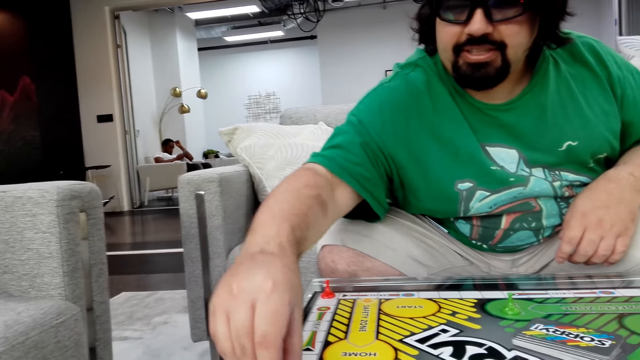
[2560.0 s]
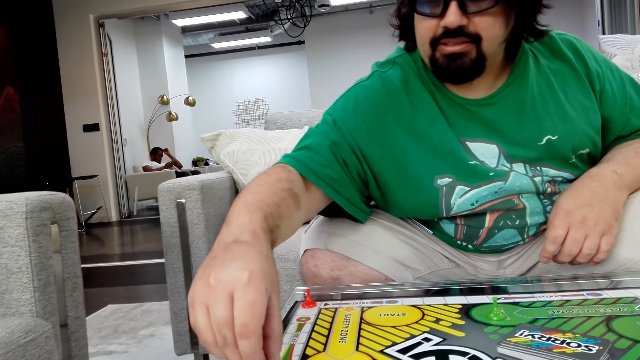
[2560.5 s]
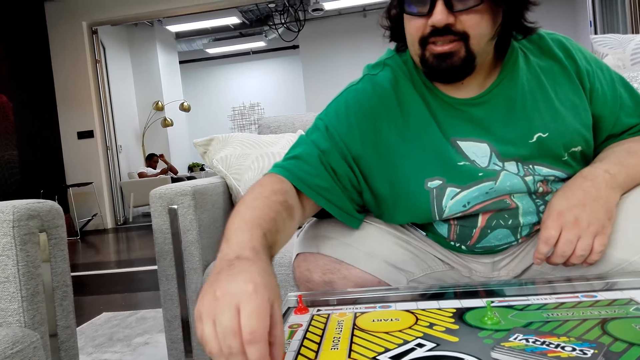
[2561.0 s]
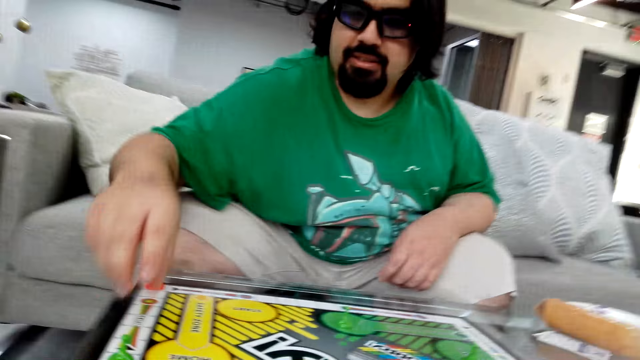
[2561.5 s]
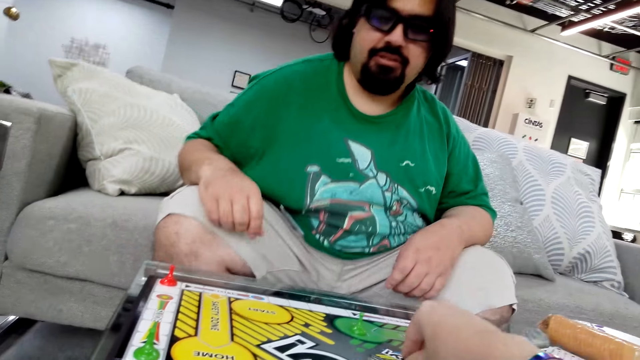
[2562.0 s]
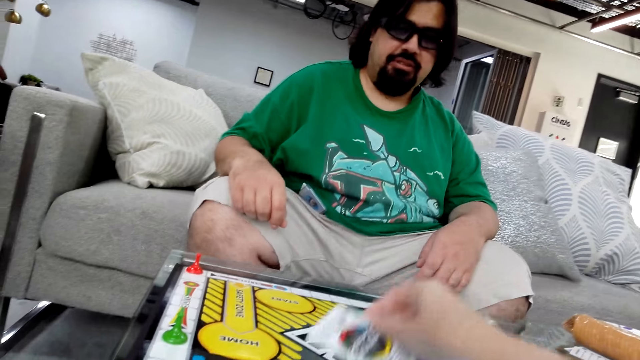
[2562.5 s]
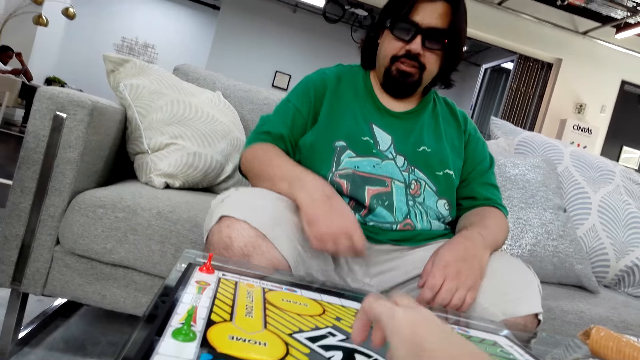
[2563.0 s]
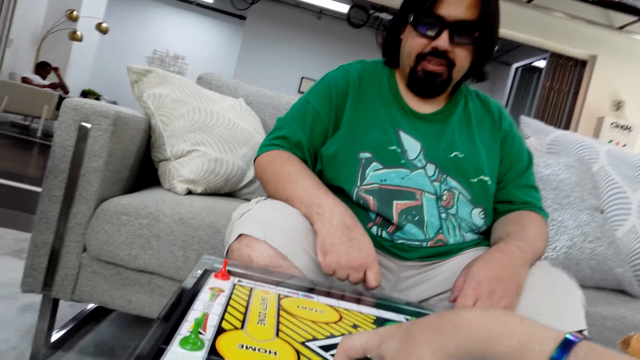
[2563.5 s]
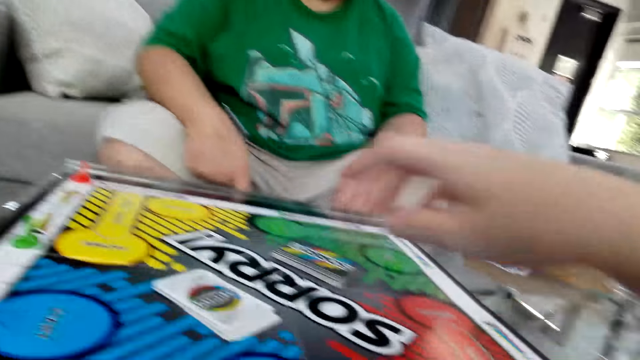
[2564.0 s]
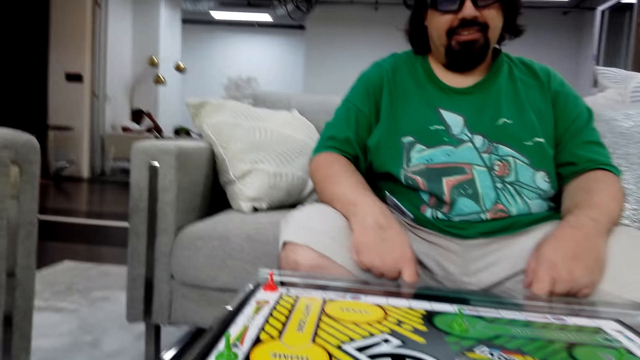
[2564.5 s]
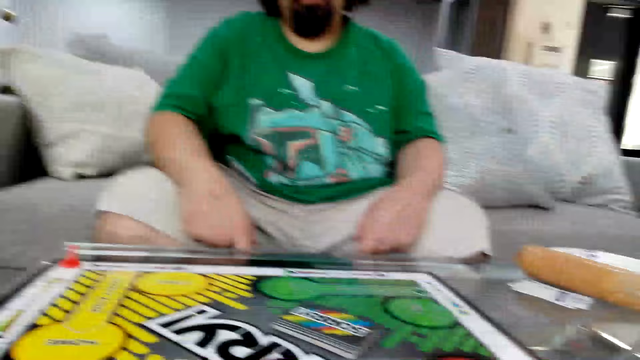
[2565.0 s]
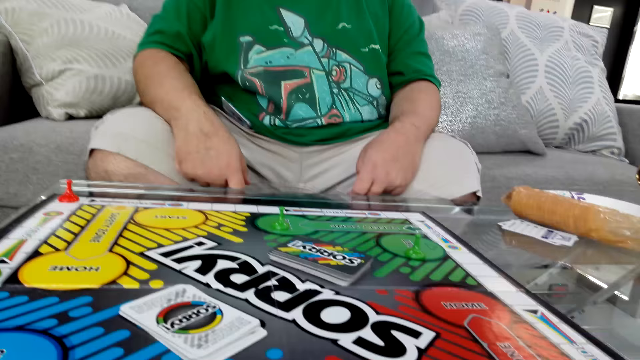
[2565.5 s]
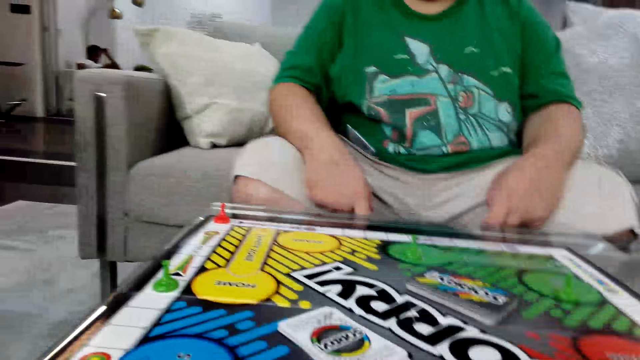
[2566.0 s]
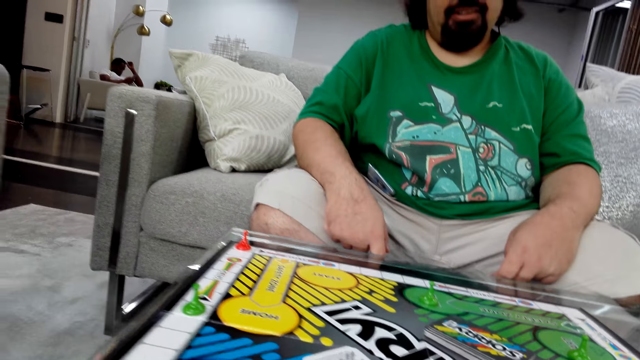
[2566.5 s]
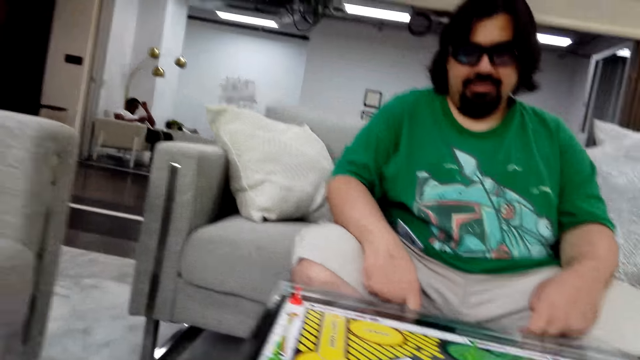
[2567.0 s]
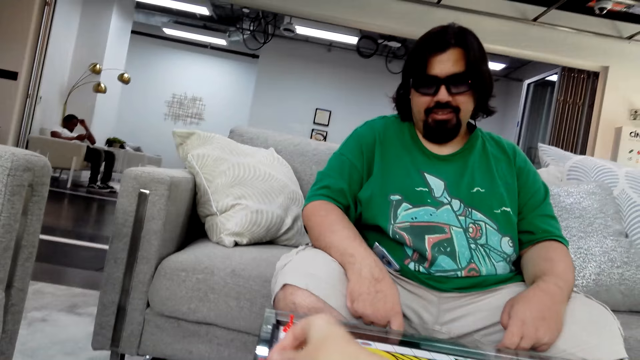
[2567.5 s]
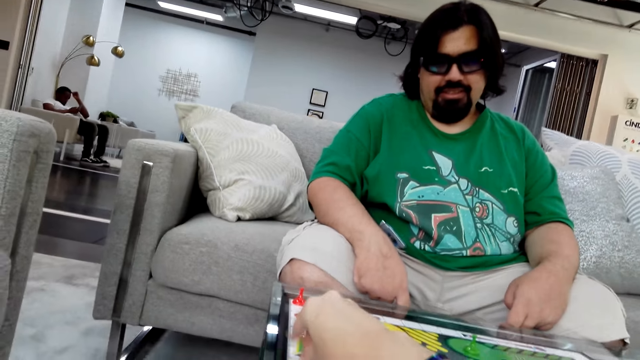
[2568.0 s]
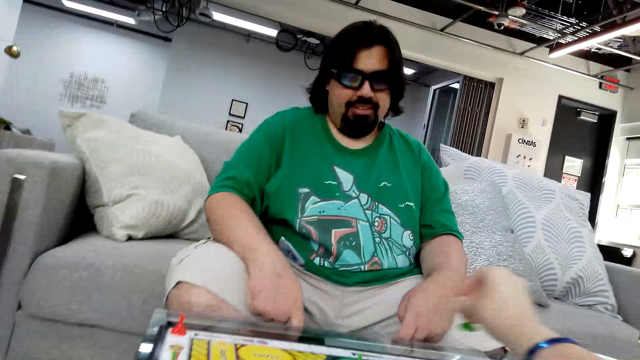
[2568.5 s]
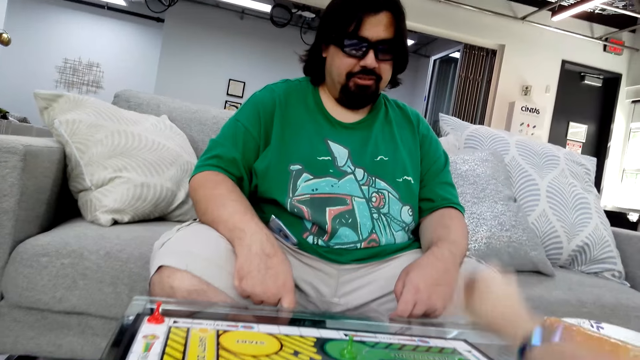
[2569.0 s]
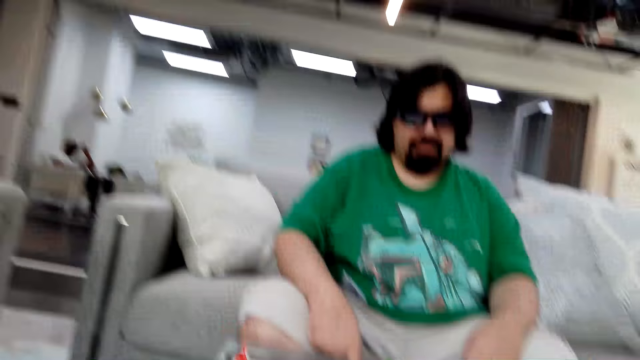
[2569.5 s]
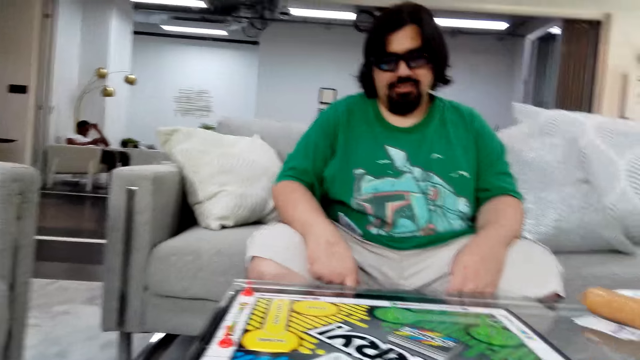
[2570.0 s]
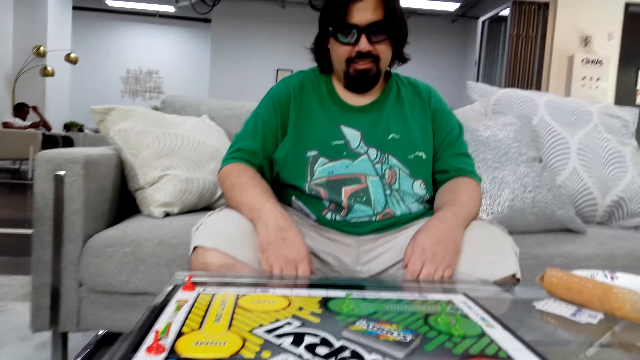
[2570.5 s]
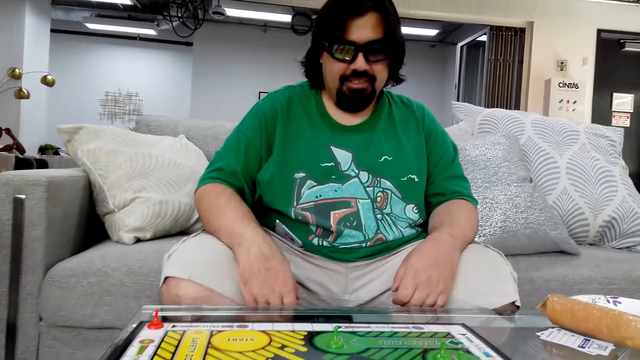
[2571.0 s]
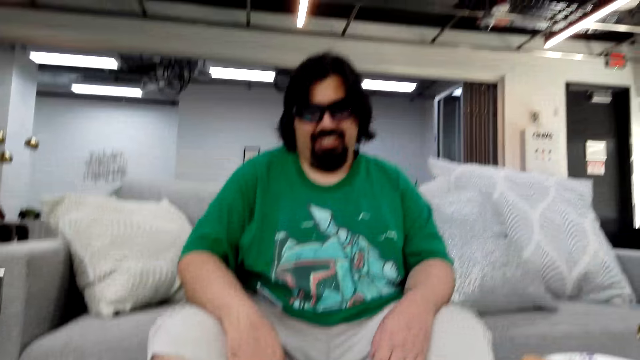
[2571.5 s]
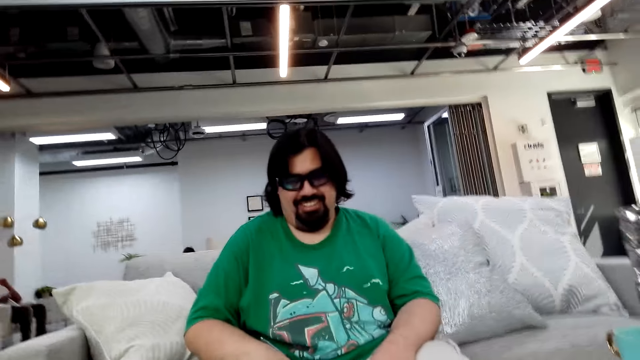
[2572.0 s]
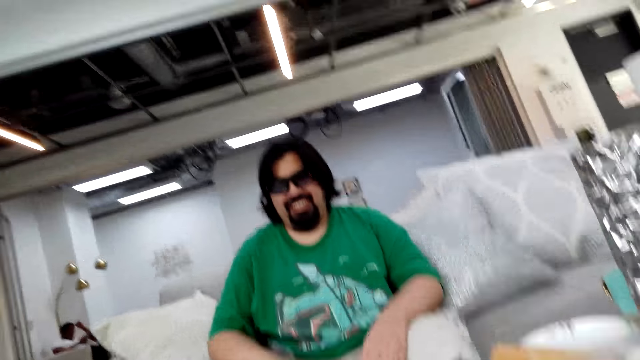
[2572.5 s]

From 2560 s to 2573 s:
A man holds a board game piece with his right hand. The camera wearer holds a poker card on her right hand. She plays the Sorry game. She holds the poker card on her right hand again.

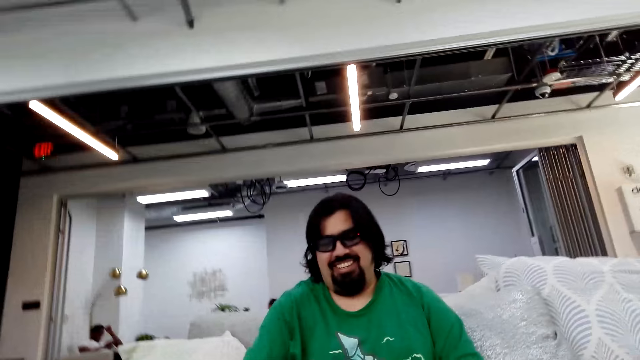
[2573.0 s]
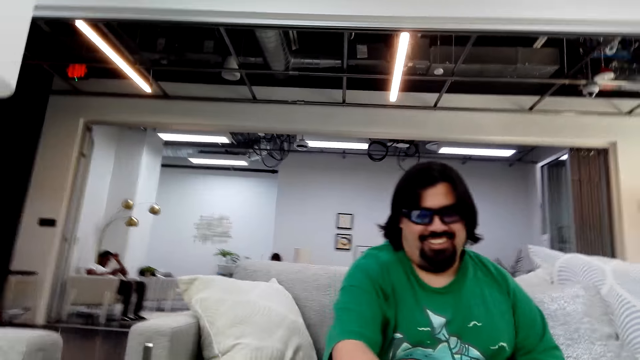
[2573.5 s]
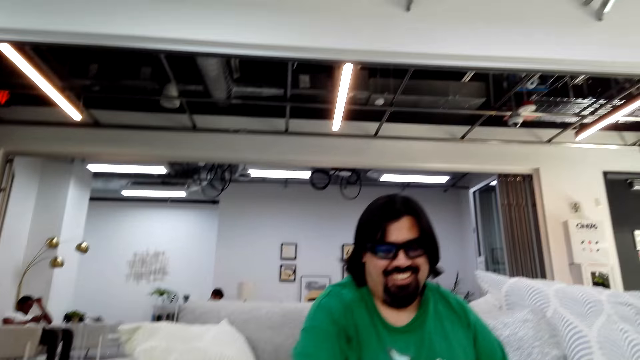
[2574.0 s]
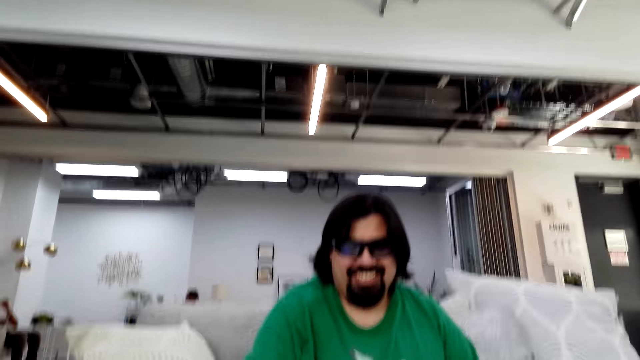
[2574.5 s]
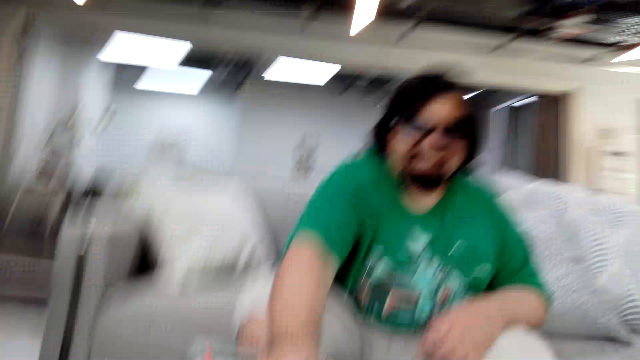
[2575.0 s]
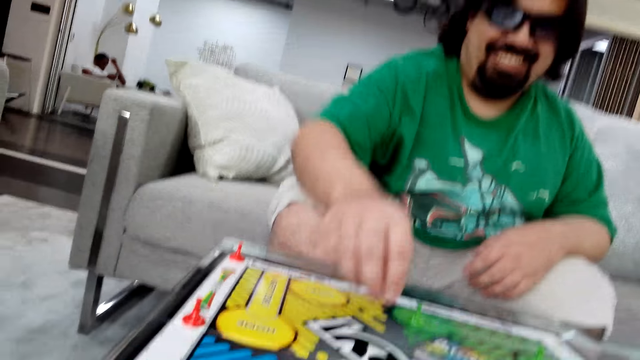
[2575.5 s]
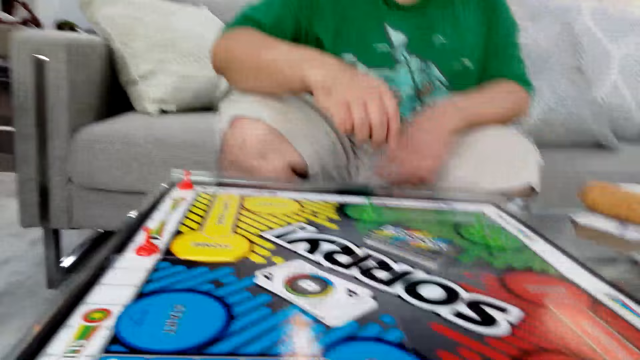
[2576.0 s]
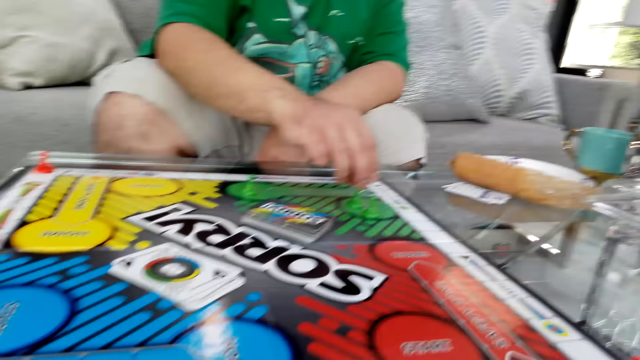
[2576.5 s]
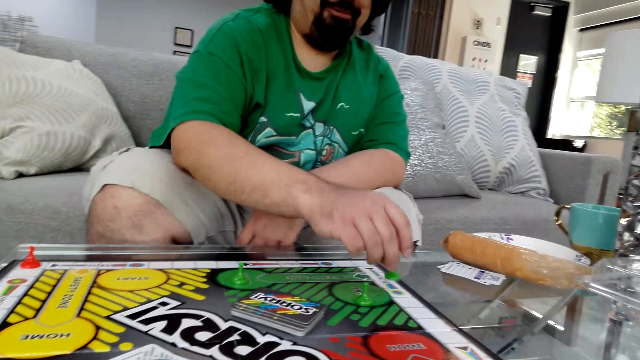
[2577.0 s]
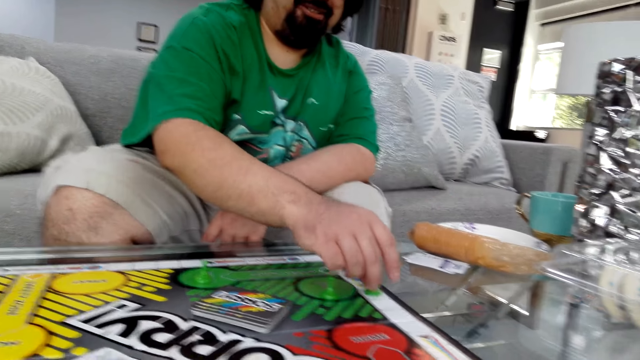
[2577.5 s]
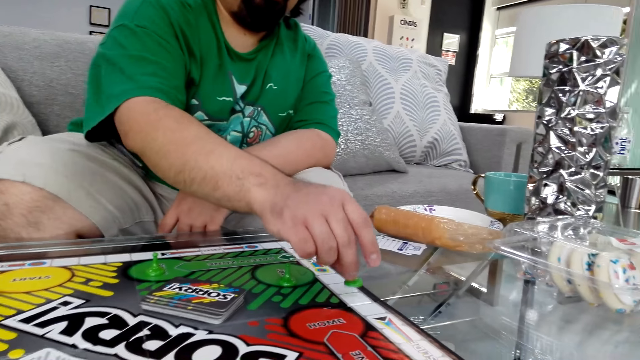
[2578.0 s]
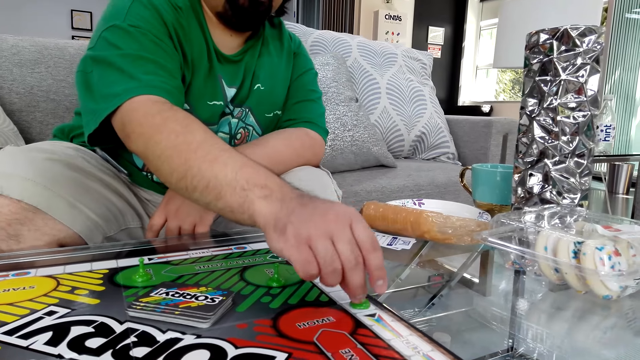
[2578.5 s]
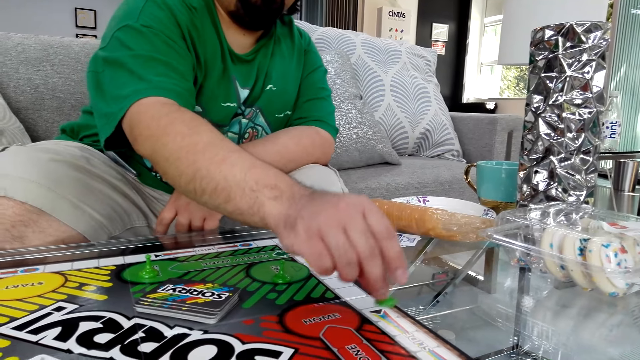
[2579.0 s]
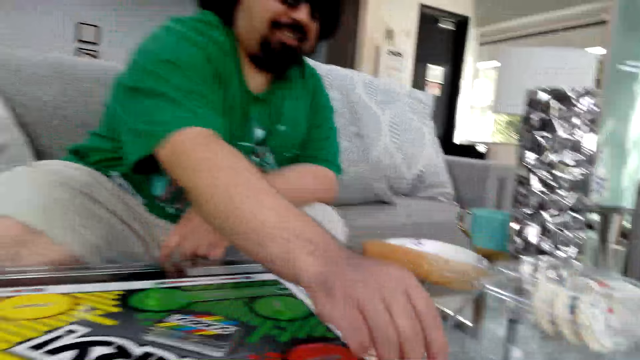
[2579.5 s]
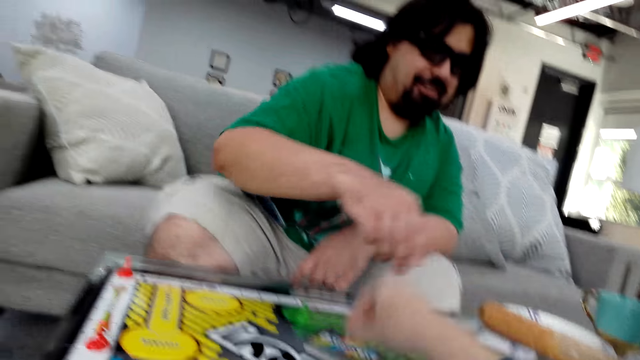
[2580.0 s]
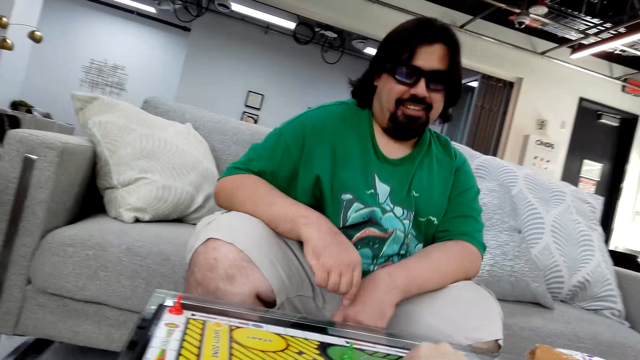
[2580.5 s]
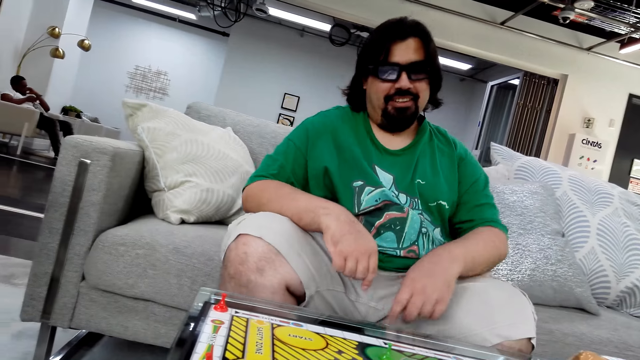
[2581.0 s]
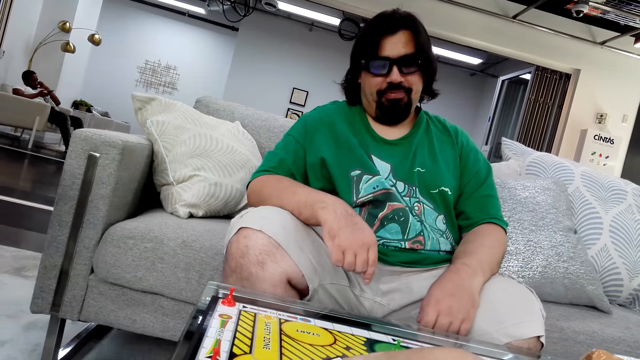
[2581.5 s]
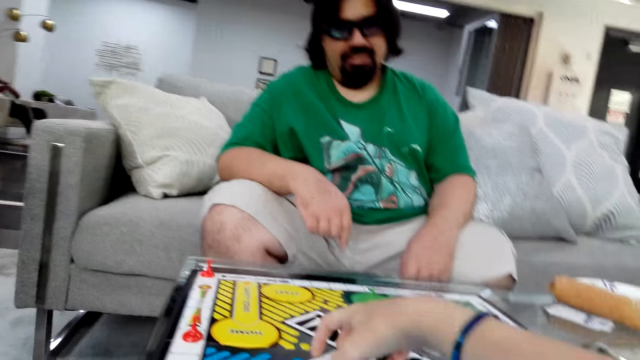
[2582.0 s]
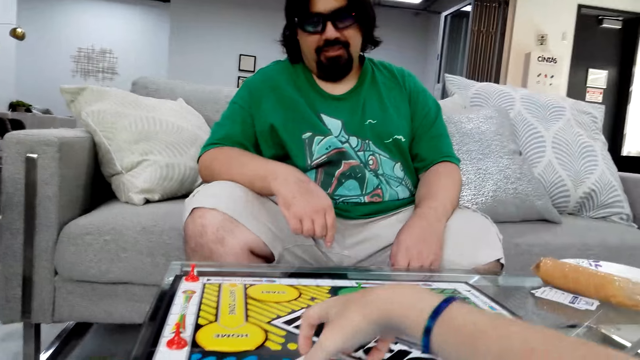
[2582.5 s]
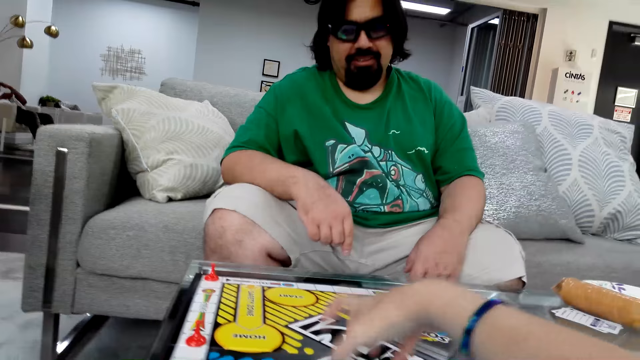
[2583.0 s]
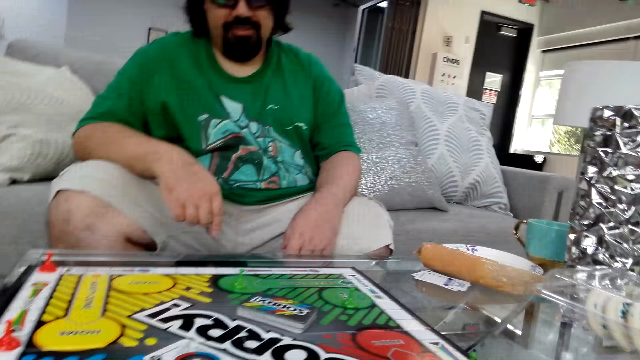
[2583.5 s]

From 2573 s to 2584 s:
A man plays the Sorry game. He moves the board game piece on the table. The camera wearer plays the Sorry game.
